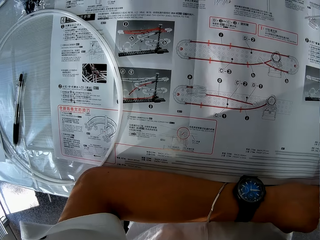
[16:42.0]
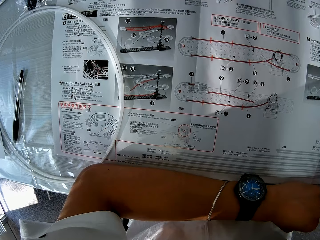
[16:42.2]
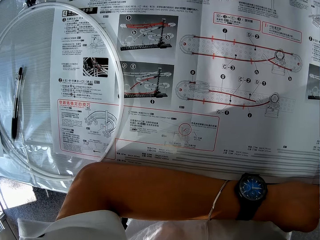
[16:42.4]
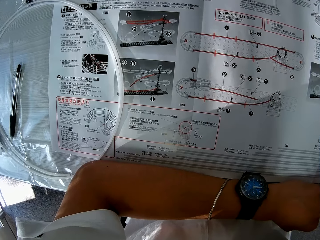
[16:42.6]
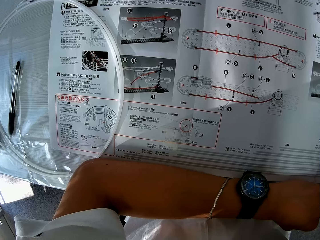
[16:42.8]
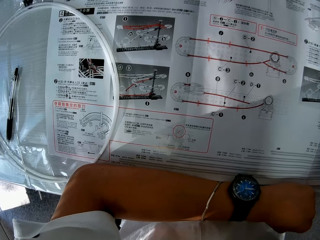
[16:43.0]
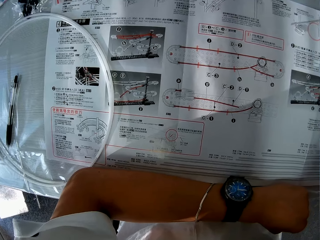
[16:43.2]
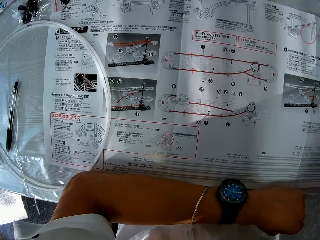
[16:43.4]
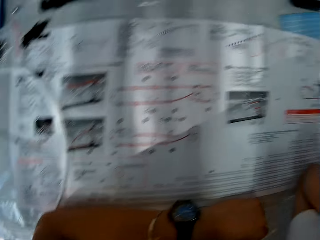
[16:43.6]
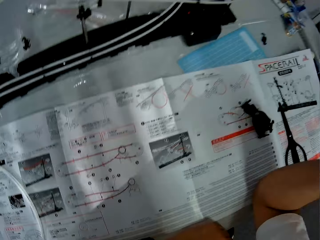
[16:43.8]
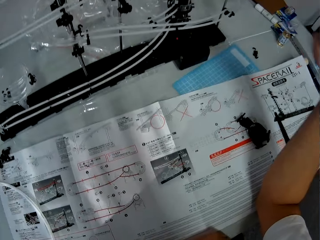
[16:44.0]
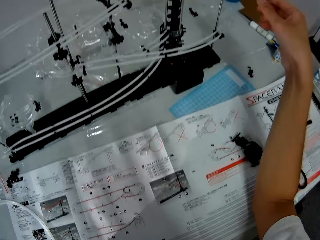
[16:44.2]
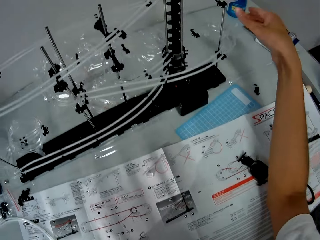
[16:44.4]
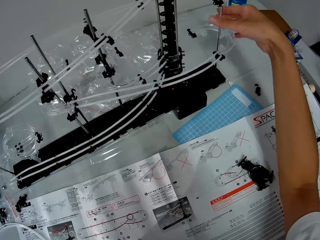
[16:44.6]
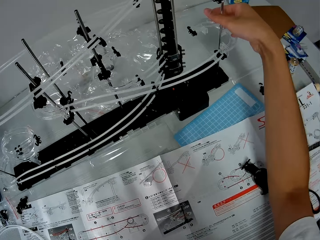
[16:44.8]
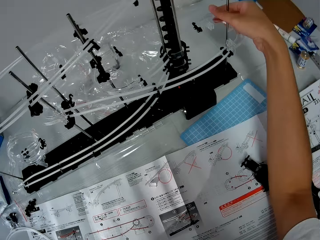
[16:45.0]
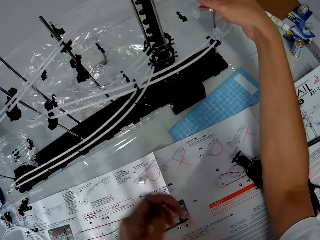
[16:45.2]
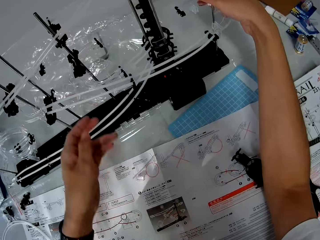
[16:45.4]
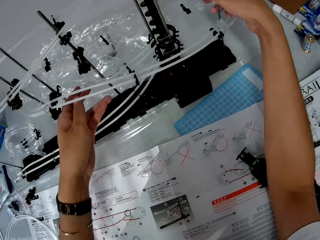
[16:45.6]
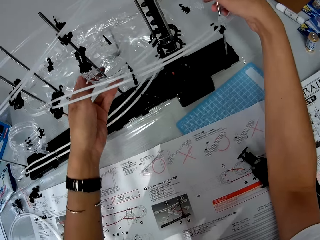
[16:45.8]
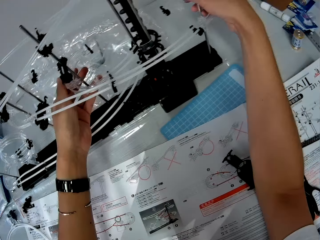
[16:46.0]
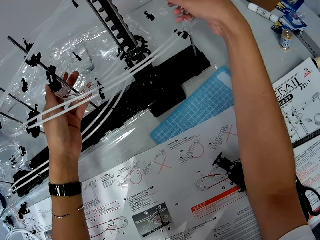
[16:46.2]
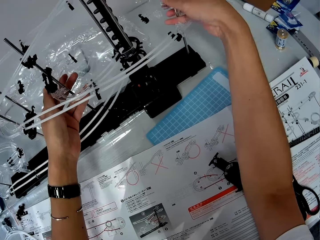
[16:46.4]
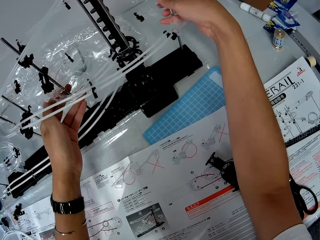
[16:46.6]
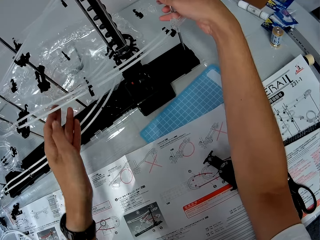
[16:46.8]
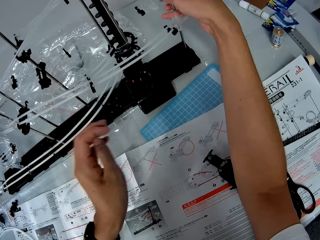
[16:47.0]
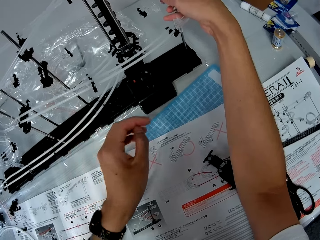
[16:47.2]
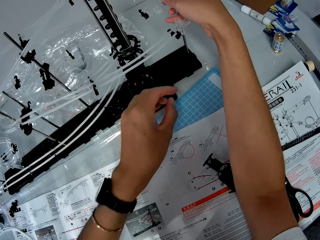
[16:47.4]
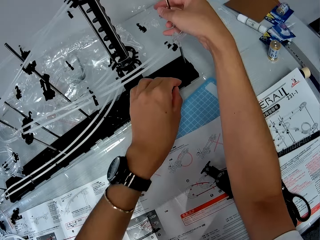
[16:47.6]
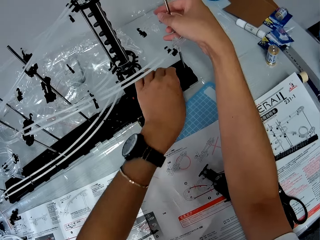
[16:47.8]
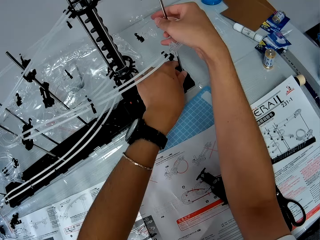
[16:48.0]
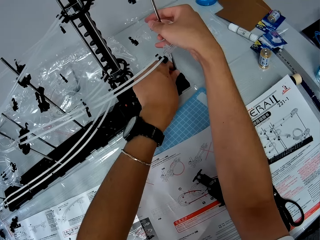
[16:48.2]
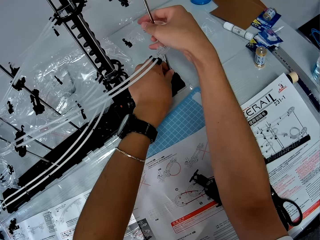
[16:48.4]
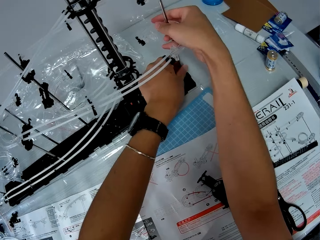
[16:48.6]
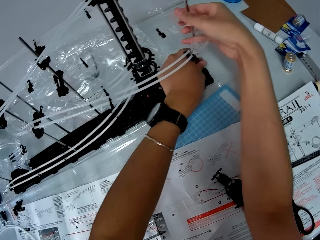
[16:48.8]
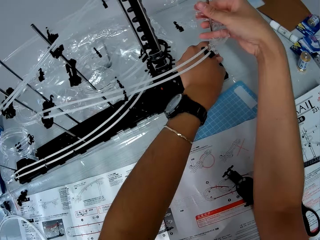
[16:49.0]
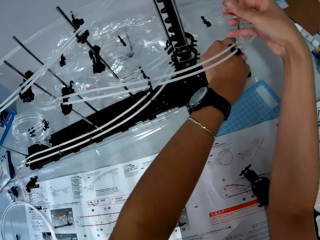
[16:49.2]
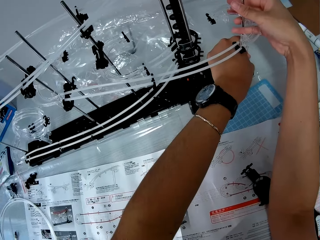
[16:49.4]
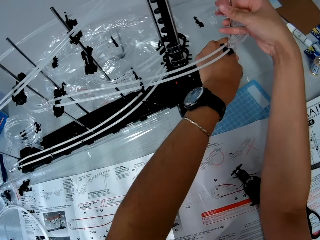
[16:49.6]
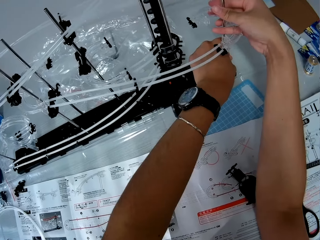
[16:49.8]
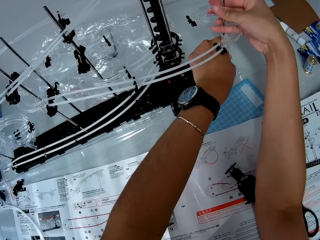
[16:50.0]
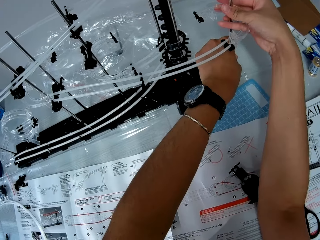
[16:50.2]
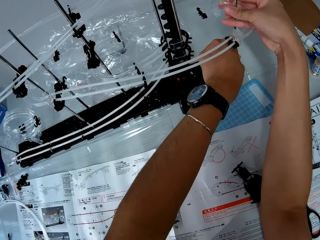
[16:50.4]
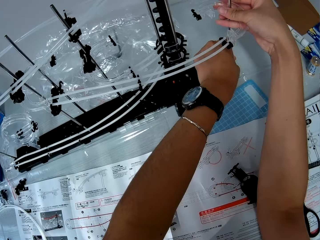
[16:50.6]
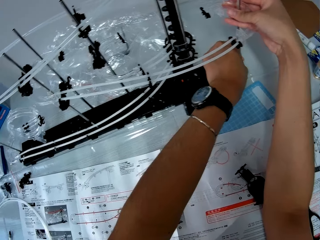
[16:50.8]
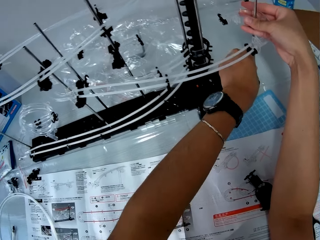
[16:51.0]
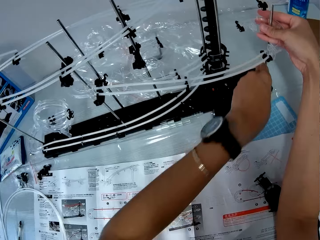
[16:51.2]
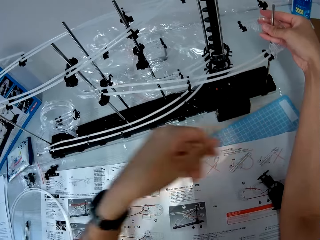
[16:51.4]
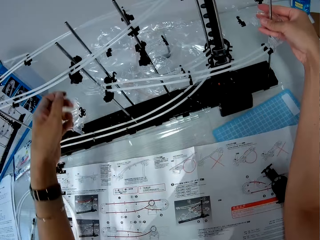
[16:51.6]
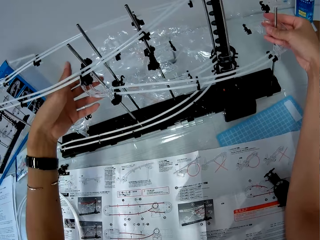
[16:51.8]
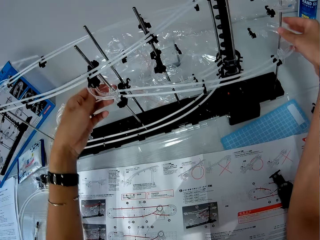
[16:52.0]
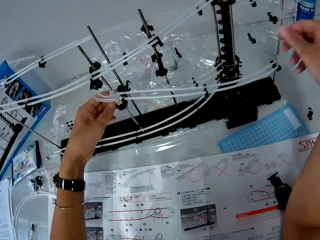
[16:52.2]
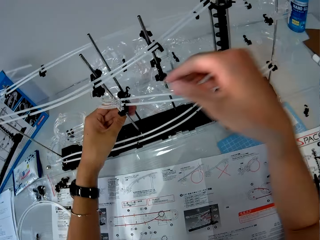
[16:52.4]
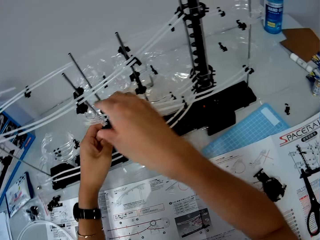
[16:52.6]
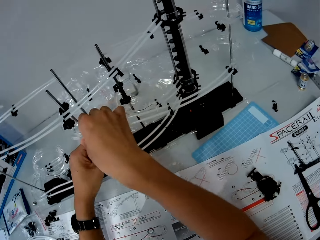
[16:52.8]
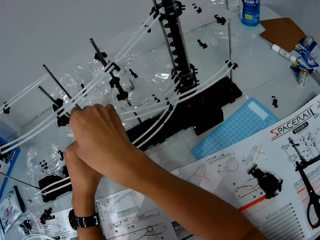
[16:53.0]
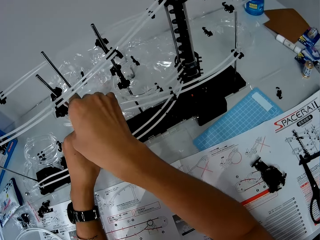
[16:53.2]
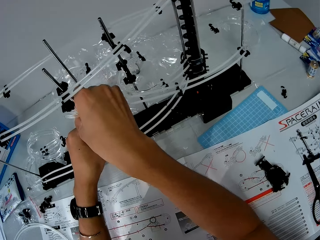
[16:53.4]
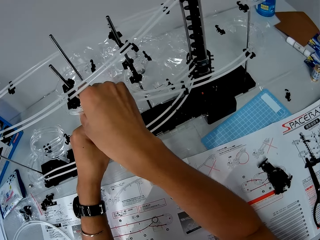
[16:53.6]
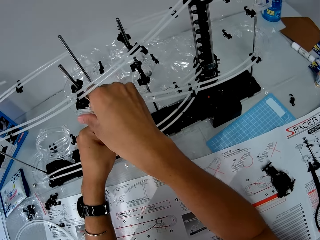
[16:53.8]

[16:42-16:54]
The camera wearer turns around. He adjusts parts of the space rail with his hands. He holds the space rail shaft and fixes the space rail shaft on the space rail.

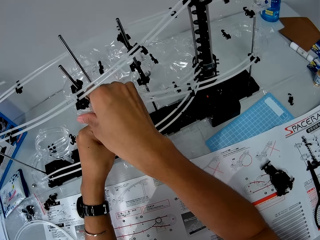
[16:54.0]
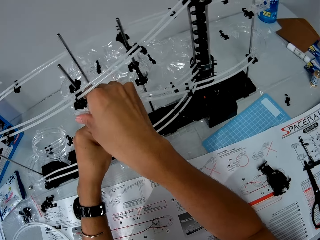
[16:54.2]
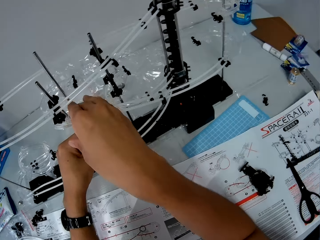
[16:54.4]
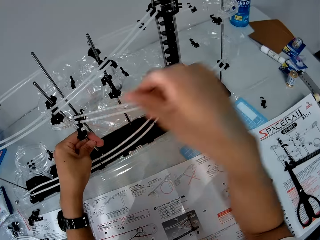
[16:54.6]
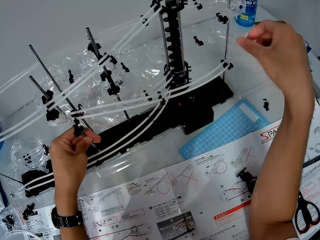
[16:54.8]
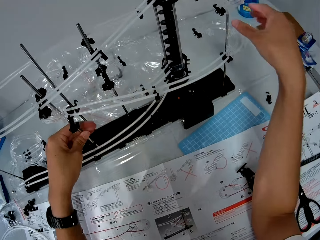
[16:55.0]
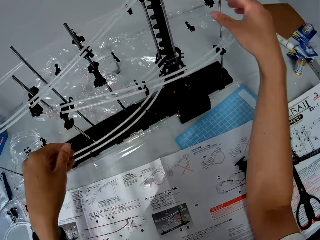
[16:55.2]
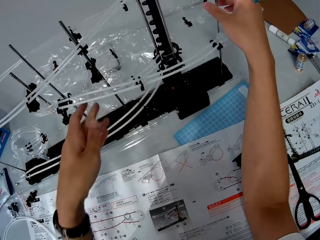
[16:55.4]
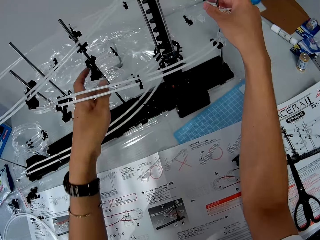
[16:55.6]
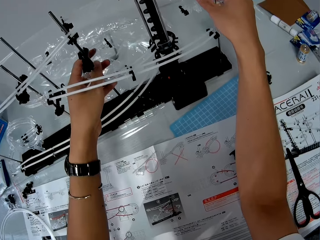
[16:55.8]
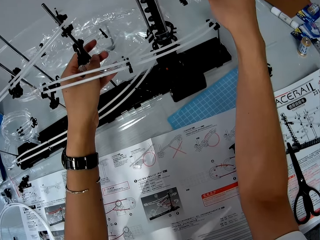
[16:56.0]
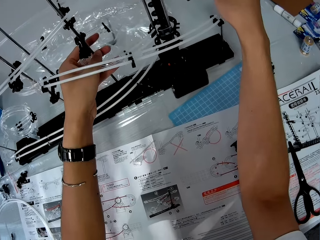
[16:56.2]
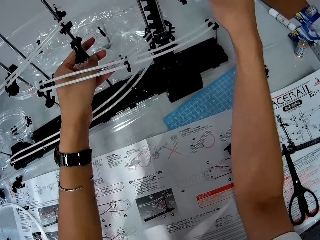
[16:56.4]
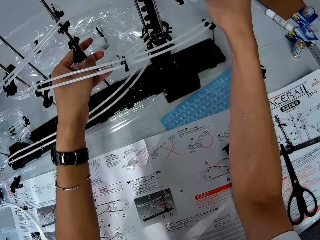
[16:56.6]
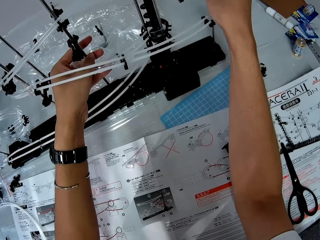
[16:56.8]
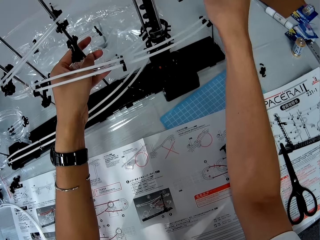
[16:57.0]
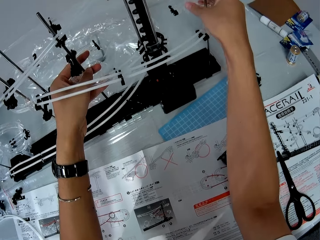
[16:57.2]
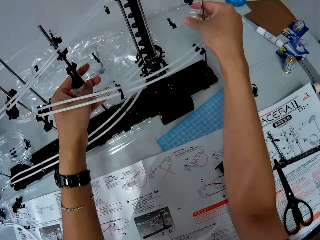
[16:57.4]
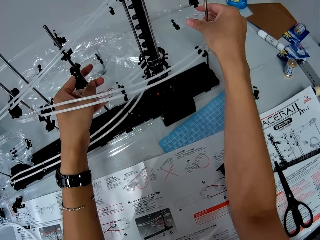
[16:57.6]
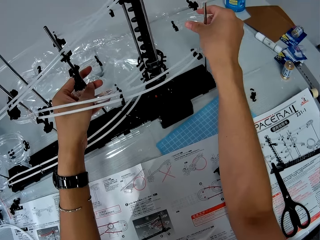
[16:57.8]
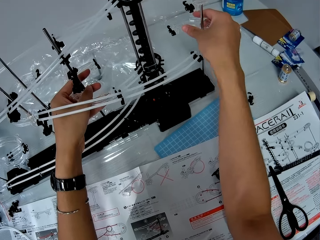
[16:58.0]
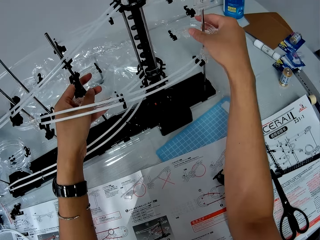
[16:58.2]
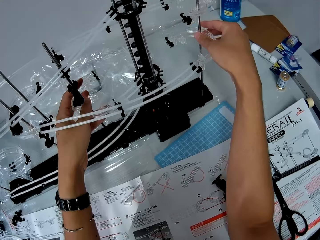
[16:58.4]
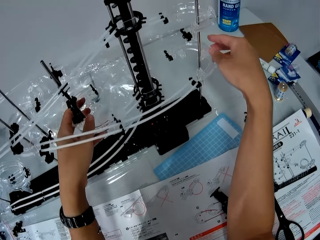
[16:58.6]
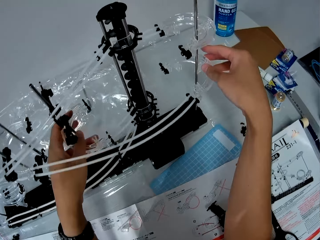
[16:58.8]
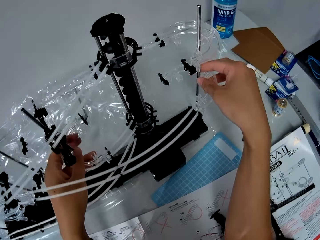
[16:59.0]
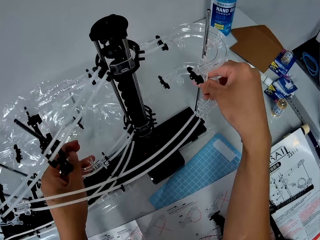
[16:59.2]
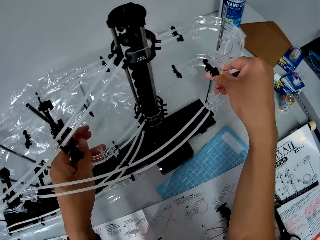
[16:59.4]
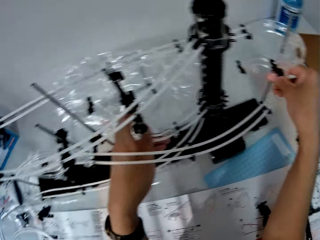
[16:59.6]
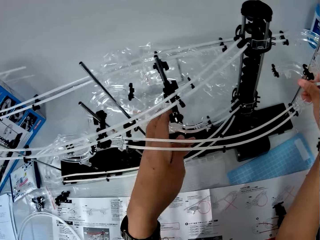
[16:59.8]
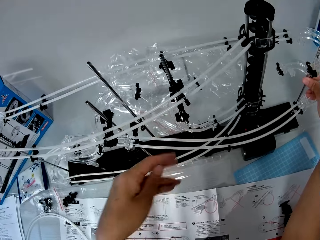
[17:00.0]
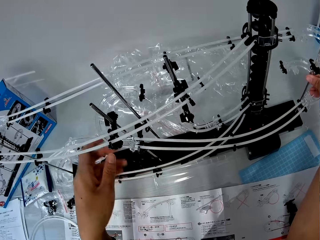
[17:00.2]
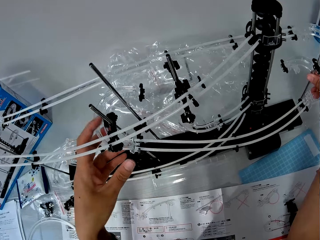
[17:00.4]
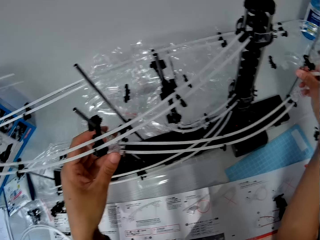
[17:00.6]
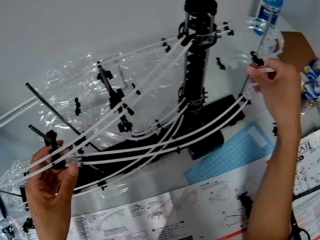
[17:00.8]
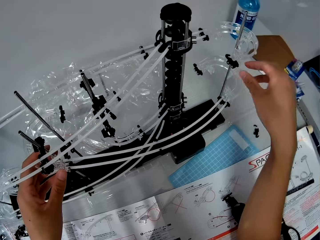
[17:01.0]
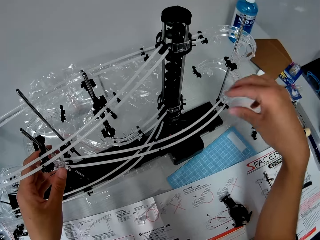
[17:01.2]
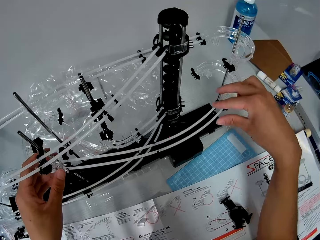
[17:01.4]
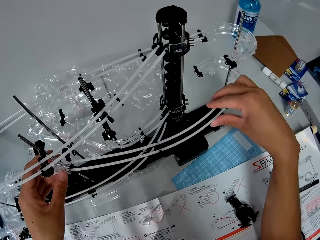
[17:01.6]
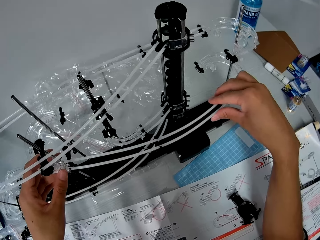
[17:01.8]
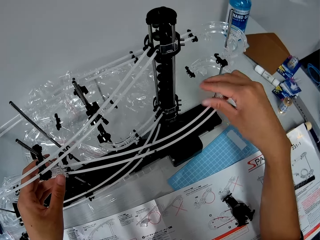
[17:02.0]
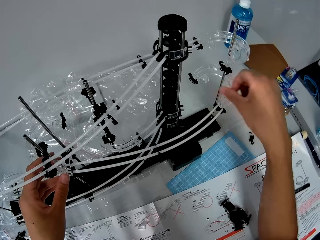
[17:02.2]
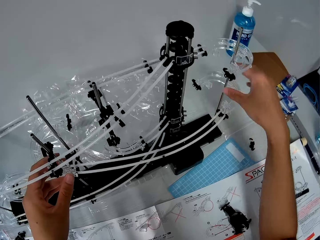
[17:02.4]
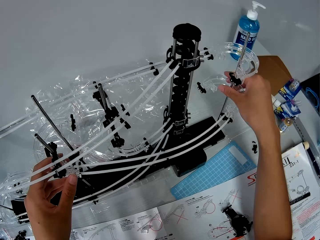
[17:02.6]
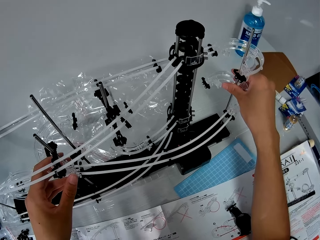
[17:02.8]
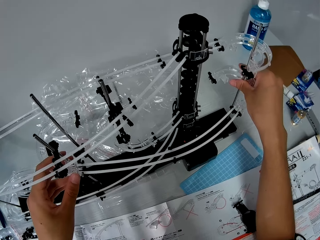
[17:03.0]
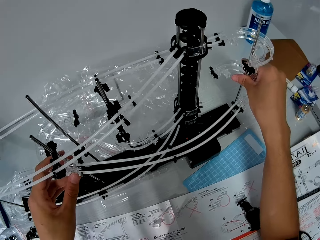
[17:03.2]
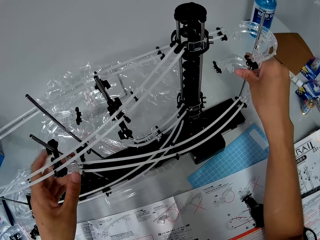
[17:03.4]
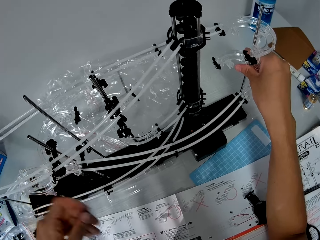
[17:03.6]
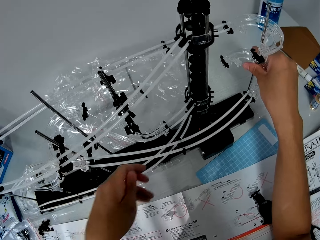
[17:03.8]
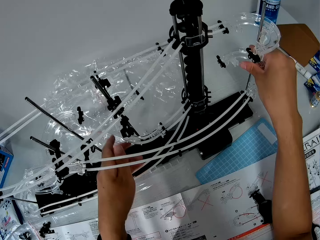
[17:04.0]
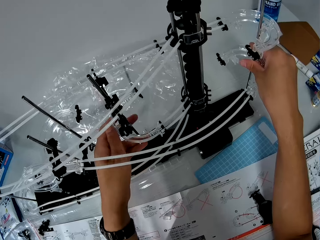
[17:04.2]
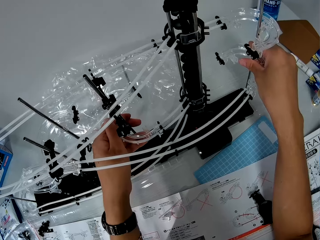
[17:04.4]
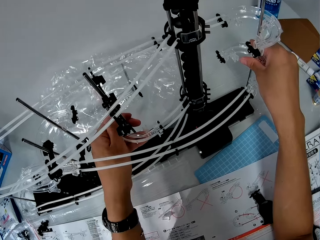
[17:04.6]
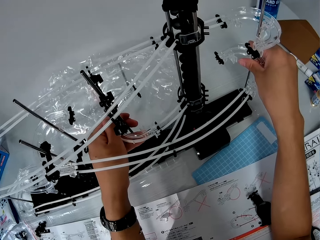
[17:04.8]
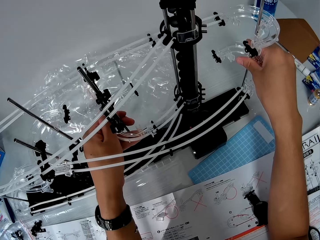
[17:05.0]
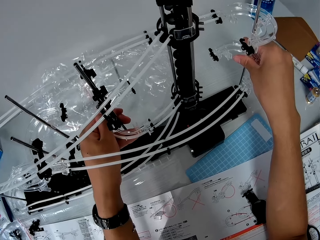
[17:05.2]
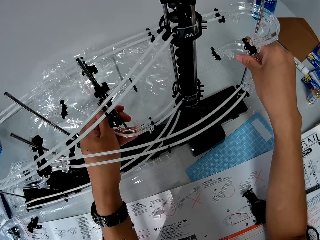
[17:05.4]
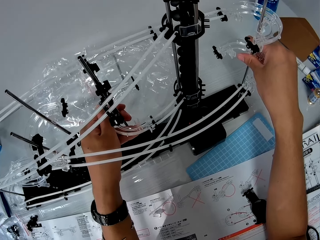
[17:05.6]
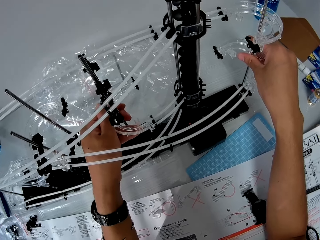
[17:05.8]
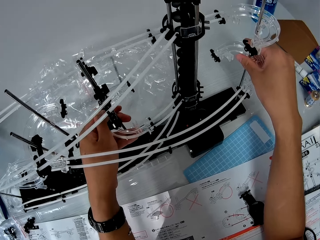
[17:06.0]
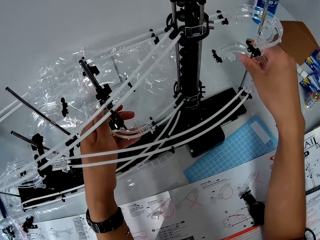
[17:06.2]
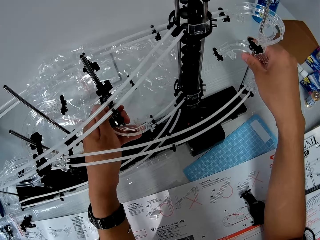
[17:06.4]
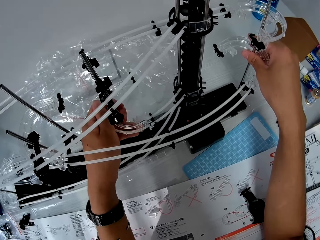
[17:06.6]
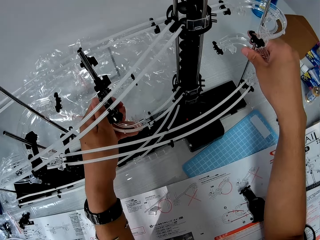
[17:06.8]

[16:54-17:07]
The camera wearer looks at the space rail. They hold the space rail shafts. They fix a standard rail on the space rail. They hold the space rail shaft and fix the space rail shaft on the space rail.
